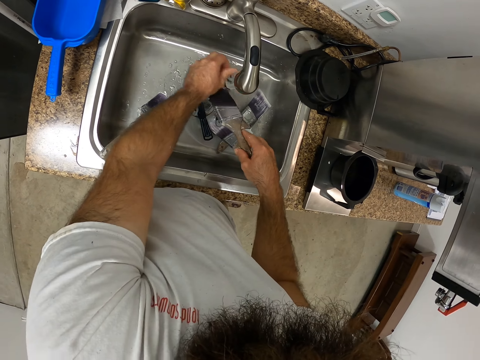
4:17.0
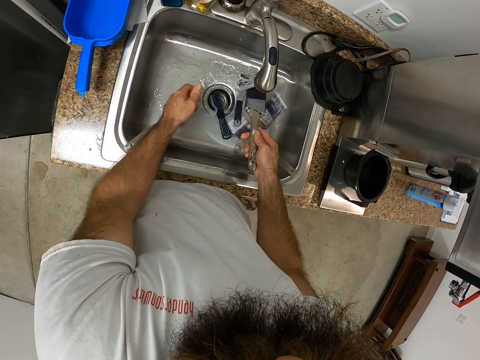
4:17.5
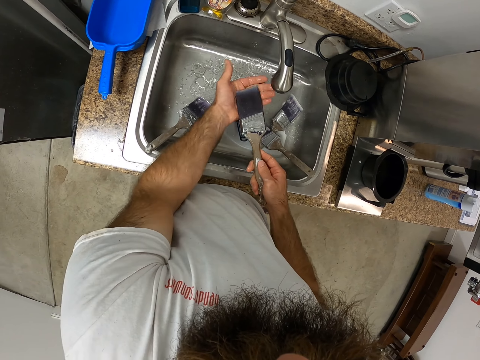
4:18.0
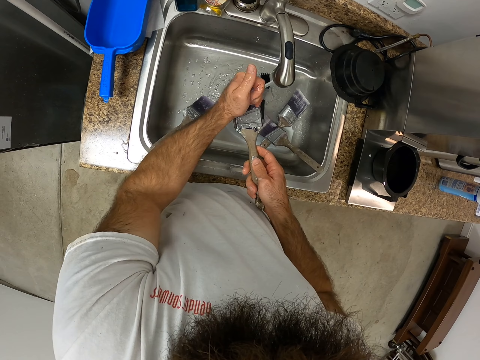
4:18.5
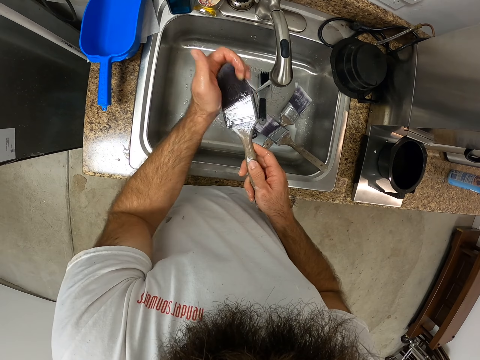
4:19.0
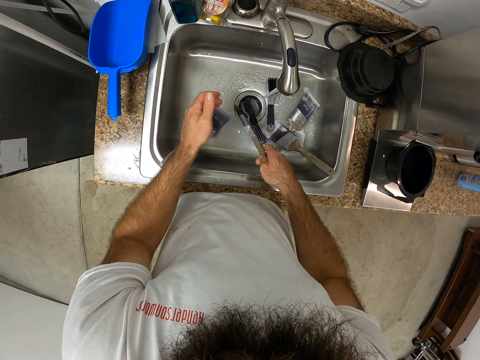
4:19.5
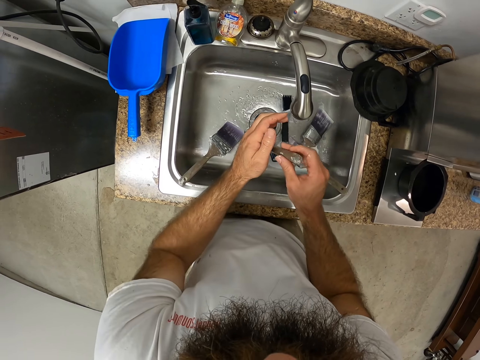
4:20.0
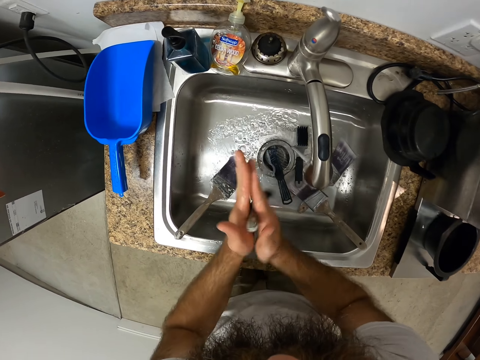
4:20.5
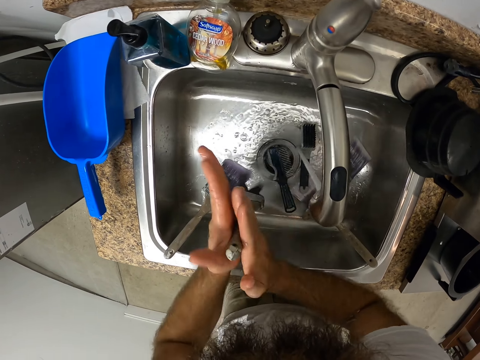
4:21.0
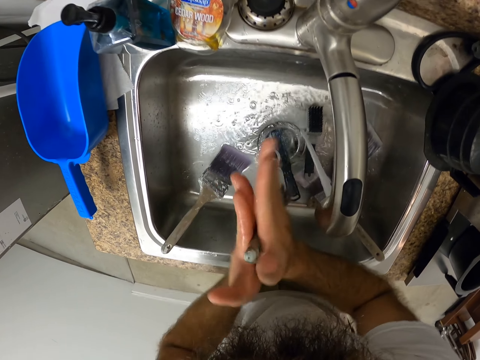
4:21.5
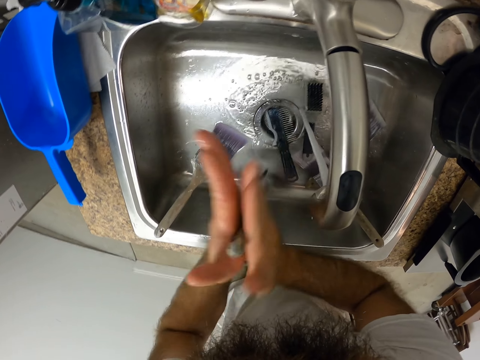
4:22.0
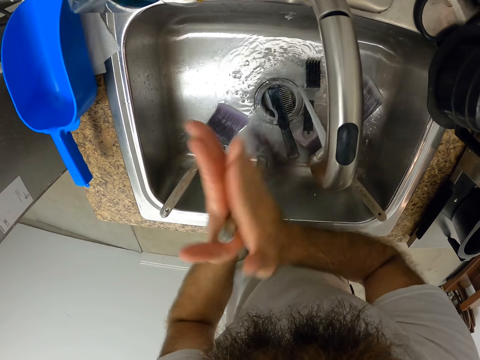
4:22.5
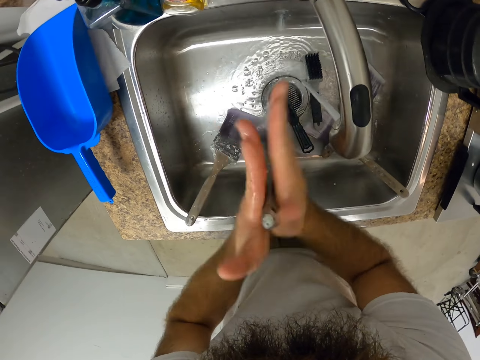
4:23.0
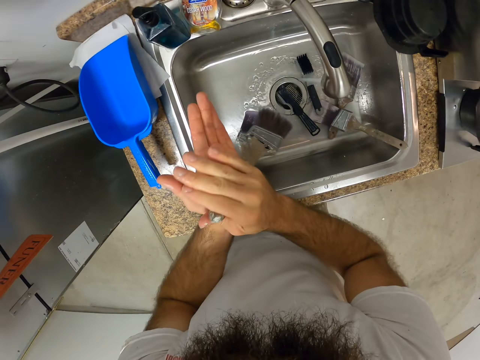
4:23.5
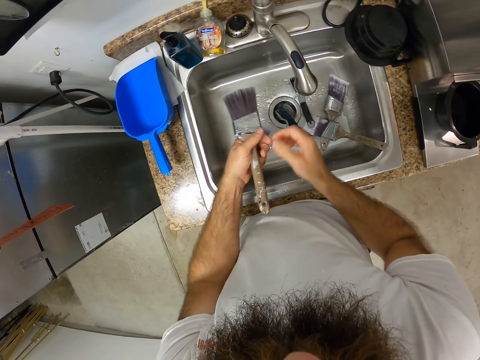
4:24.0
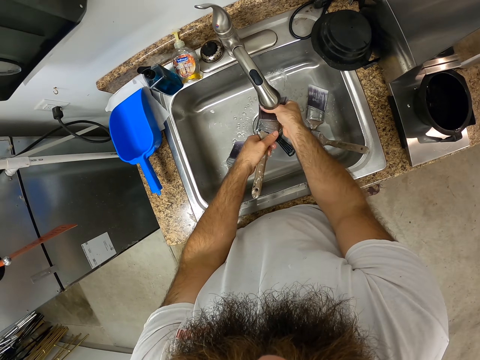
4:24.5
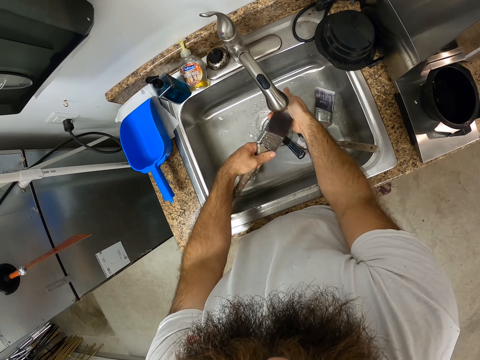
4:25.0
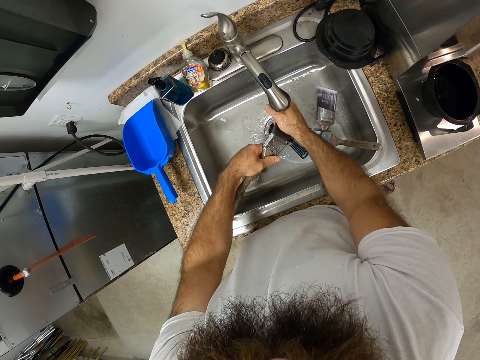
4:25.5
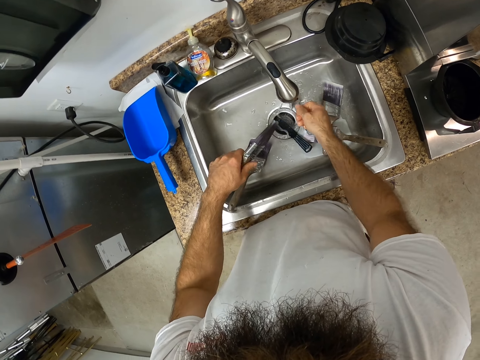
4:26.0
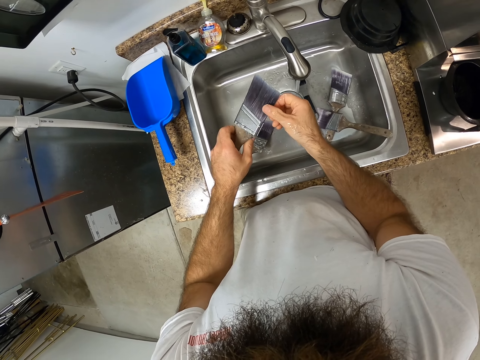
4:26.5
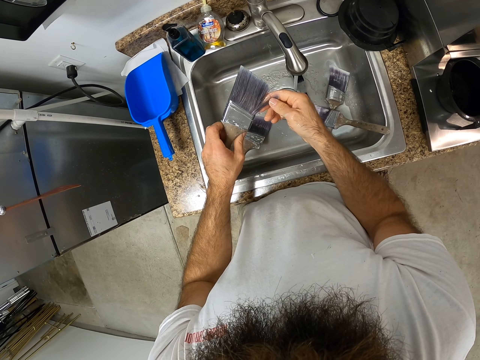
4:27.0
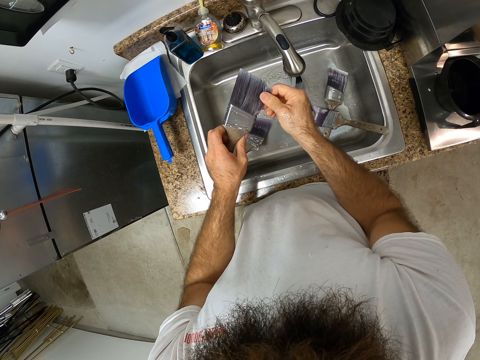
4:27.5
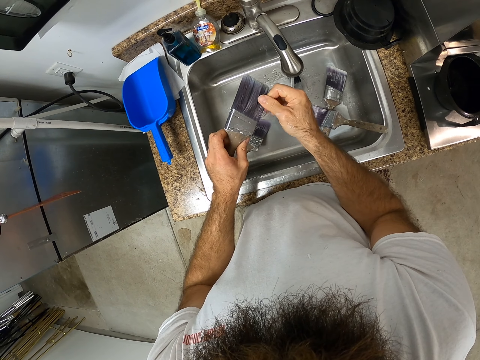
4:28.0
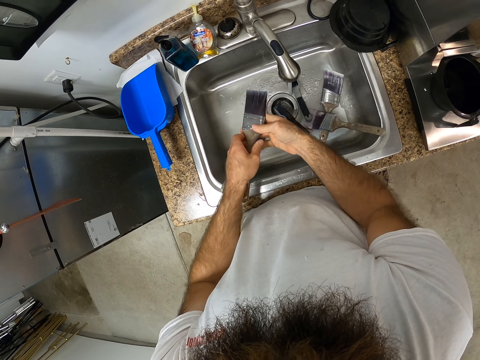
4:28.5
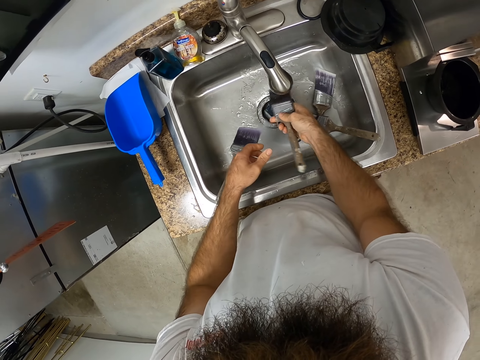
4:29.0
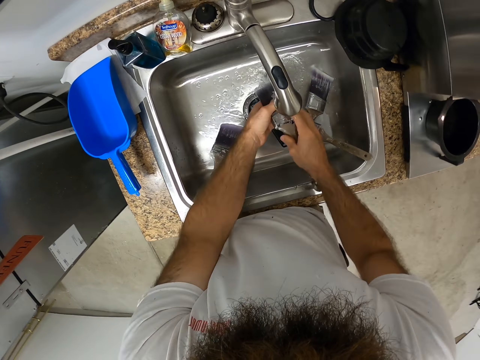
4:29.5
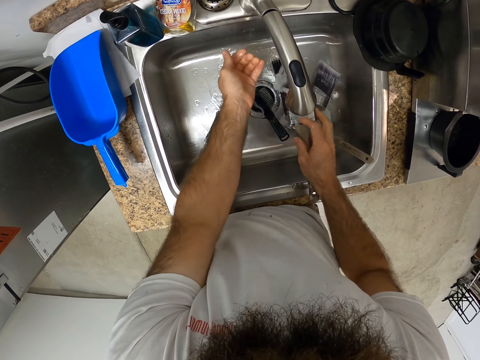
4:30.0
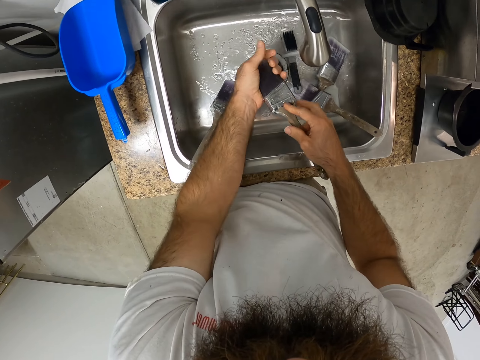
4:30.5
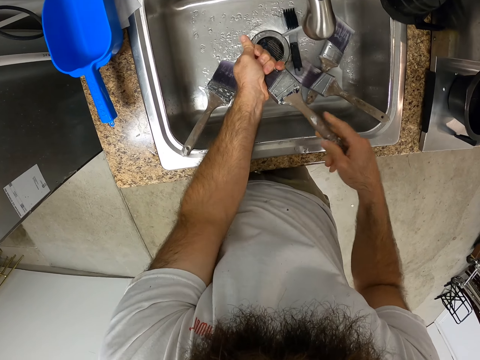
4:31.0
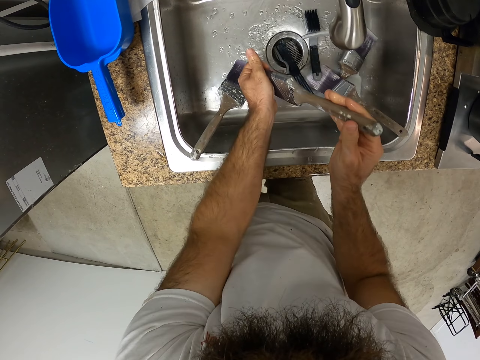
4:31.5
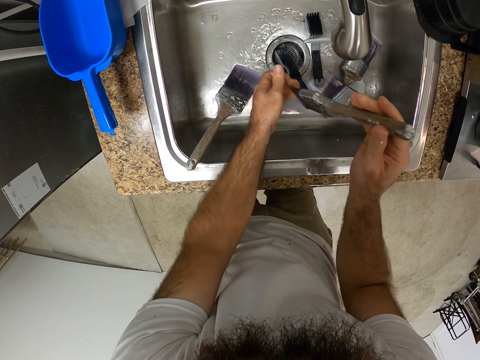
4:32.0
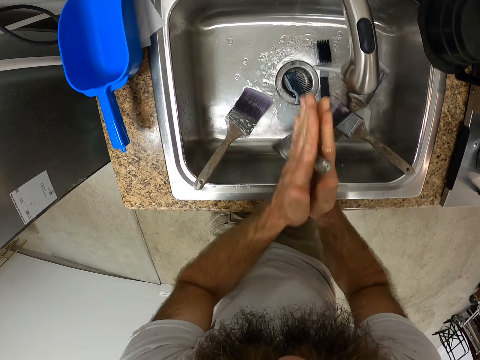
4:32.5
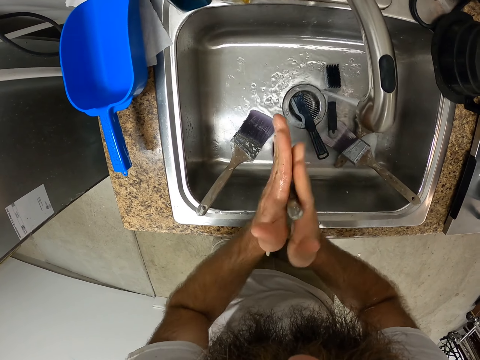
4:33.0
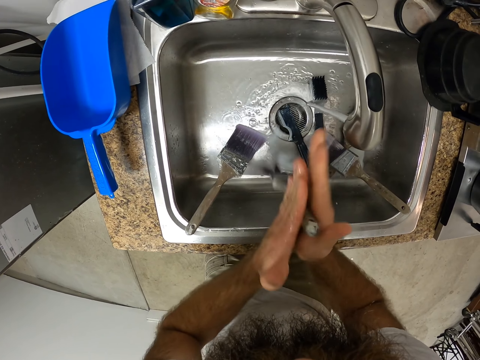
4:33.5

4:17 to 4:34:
The camera wearer squeezes the paint brush with his left hand. He rinses the paint brush under the kitchen tap with his right hand. He squeezes the paint brush with his left hand. He rubs the handle of the paint brush with both hands. He bonds the paint brush. He rinses the paint brush under the kitchen tap with his right hand. He holds the paint brush with both hands. He adjusts the paint brush with his right hand. He rinses the paint brush under the kitchen tap with his left hand. He dries the paint brush. He squeezes the paint brush with his left hand. He rubs the handle of the paint brush with both hands.

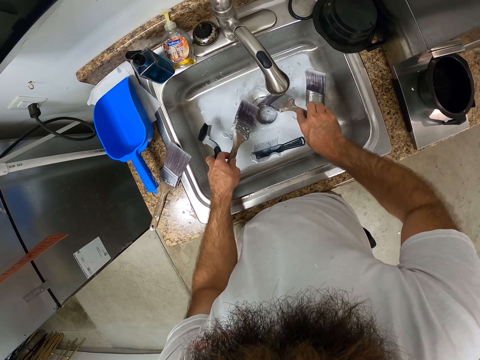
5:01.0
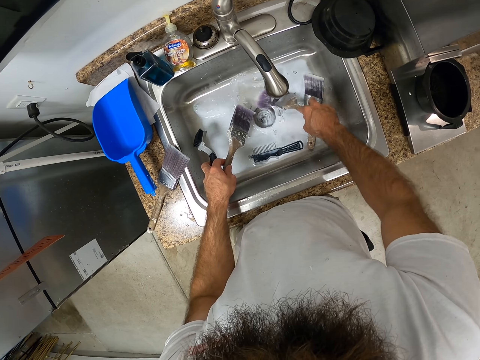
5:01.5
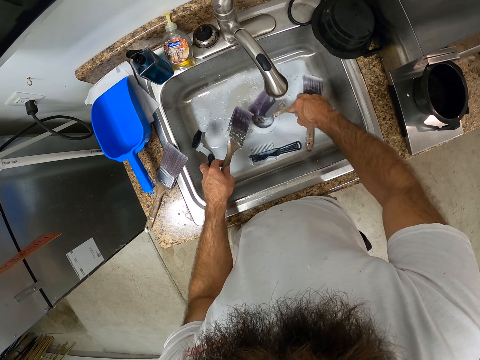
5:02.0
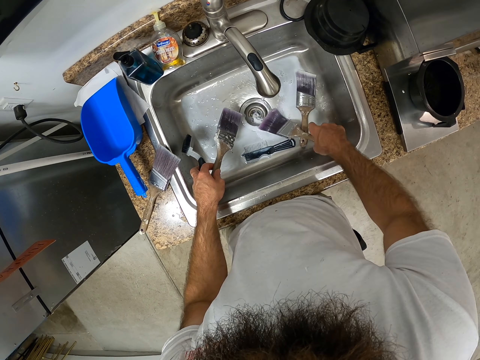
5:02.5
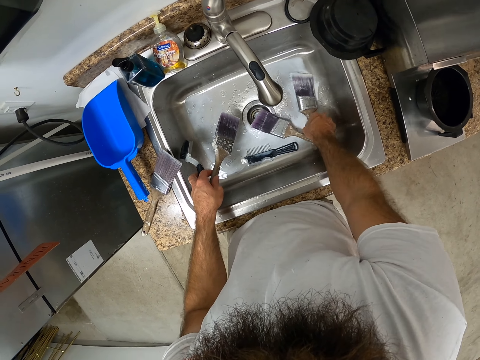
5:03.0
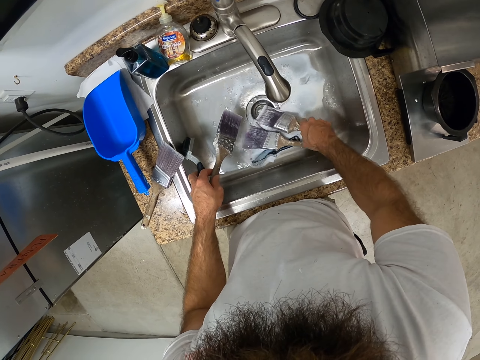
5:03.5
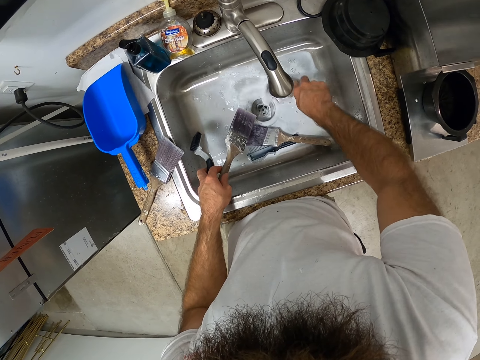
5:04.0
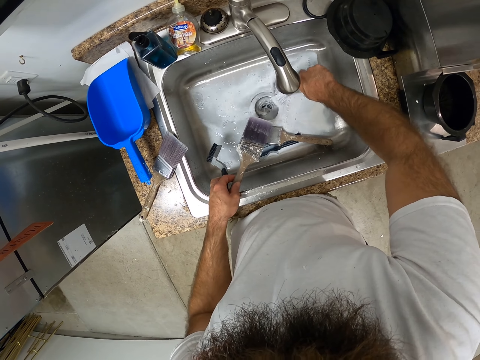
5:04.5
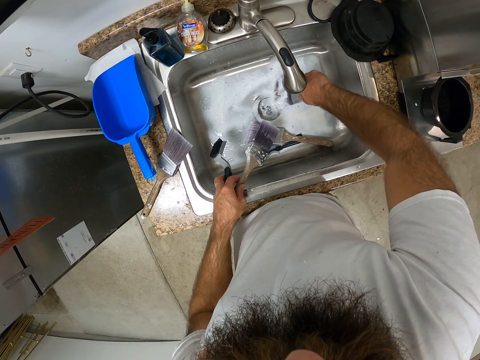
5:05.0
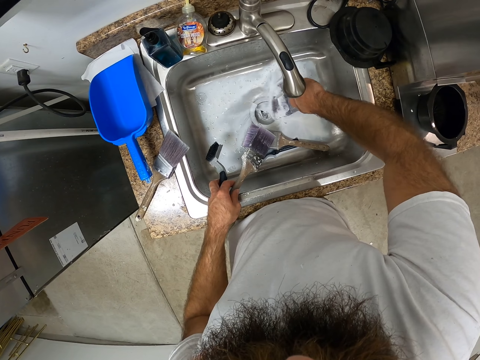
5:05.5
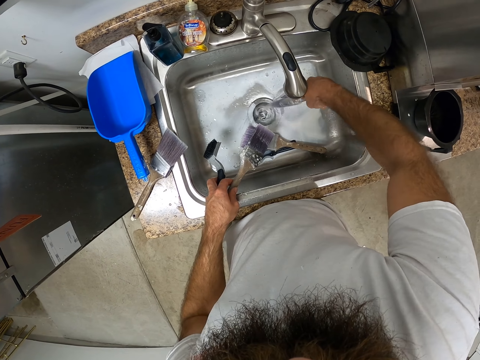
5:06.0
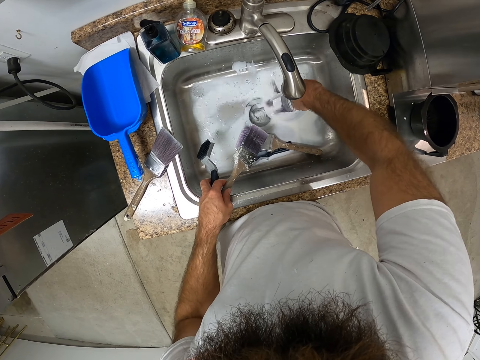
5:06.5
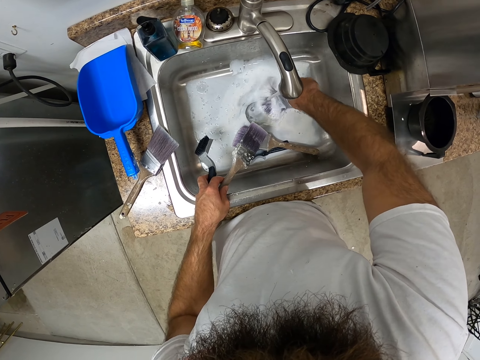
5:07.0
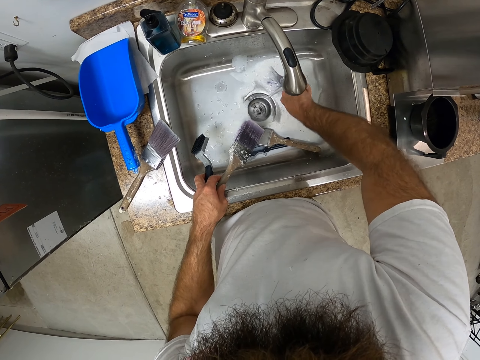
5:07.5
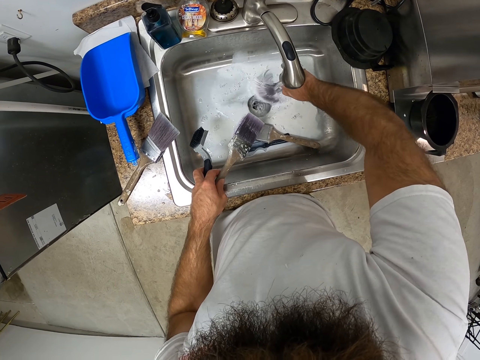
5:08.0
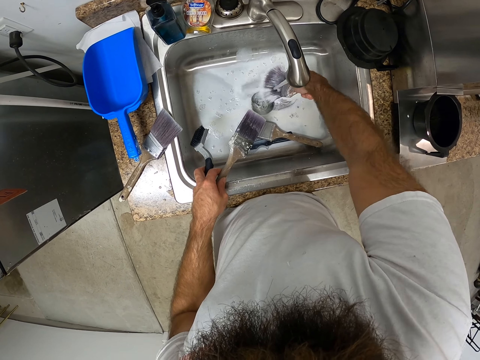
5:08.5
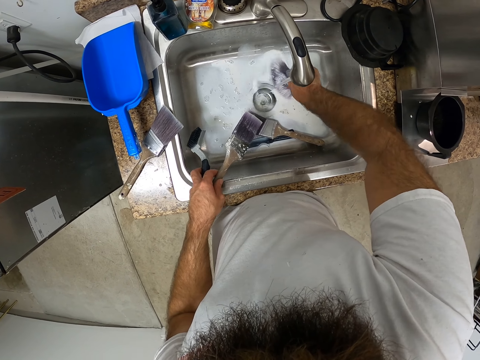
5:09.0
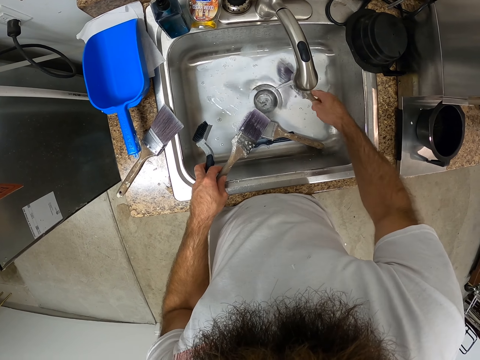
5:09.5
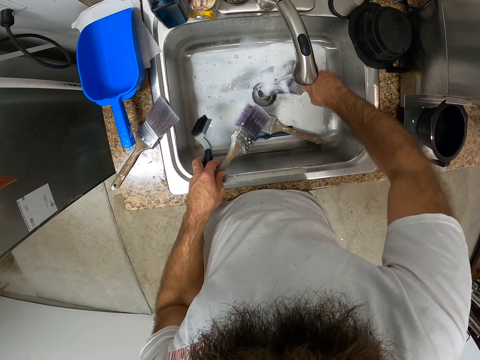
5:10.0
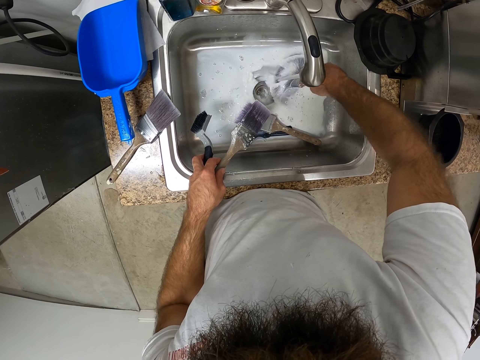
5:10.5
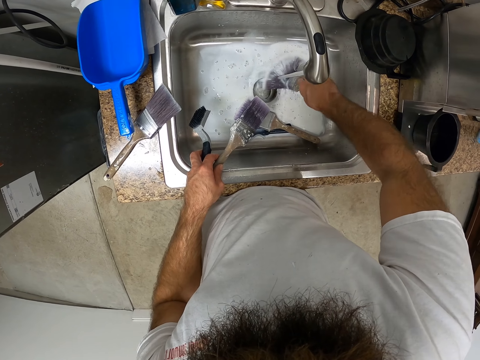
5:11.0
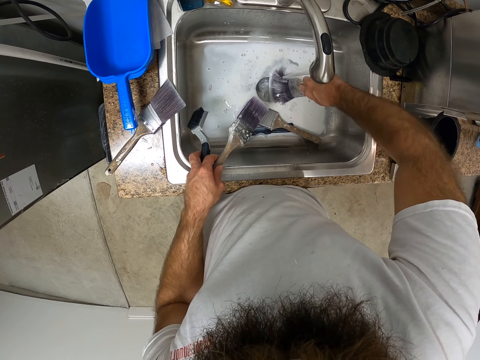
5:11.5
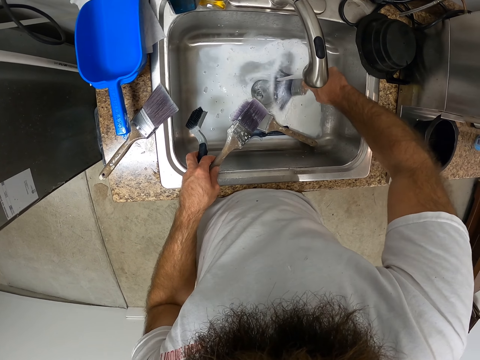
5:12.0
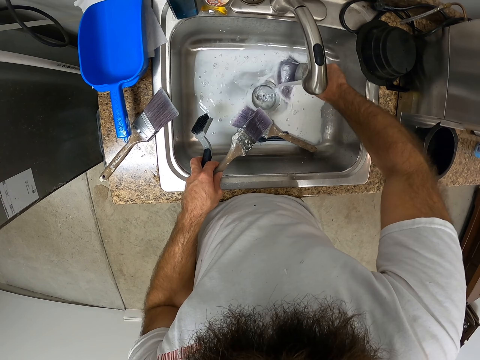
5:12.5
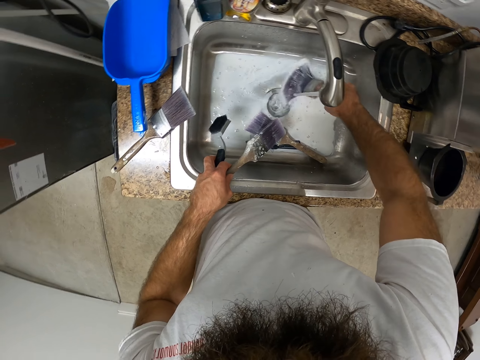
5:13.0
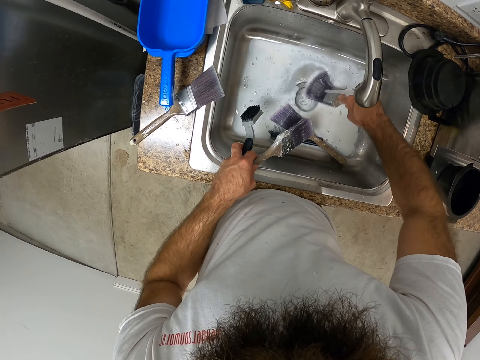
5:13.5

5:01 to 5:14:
The camera wearer drops the paint brush in the kitchen sink with his right hand. He picks up another paint brush in the kitchen sink with his right hand. He rinses the paint brush under the kitchen tap with his right hand.
